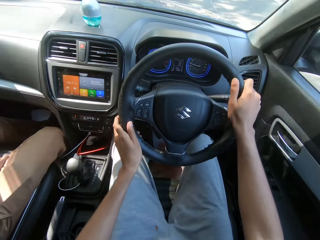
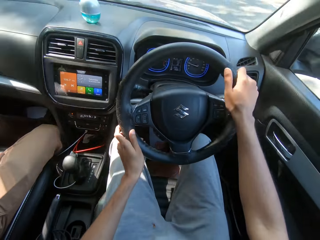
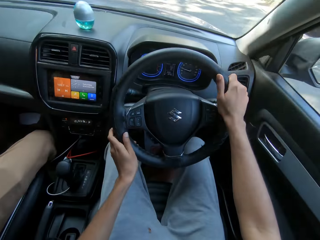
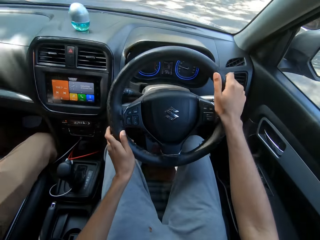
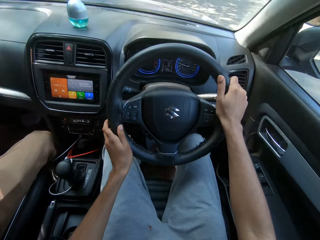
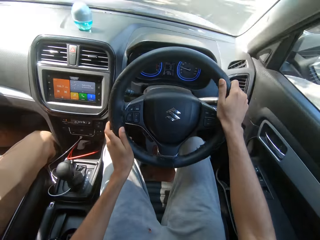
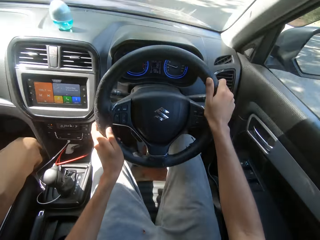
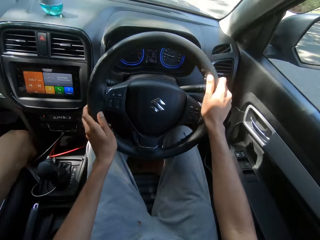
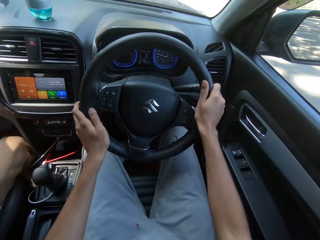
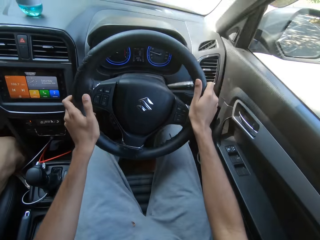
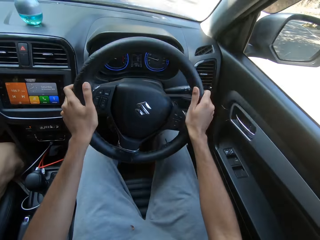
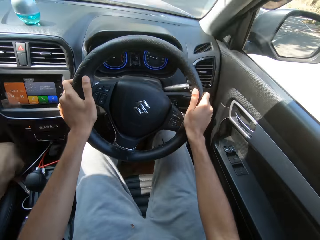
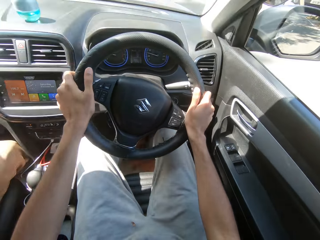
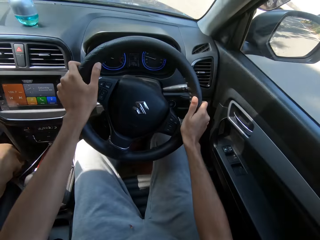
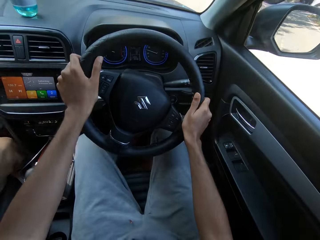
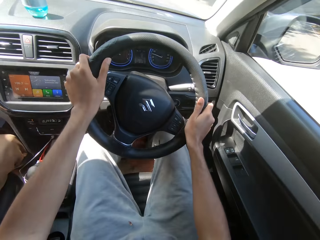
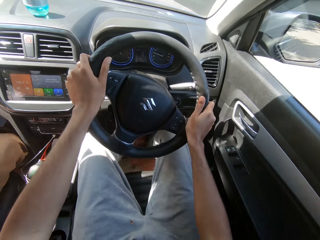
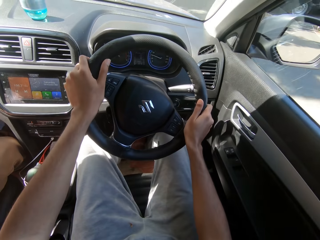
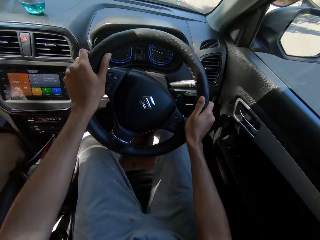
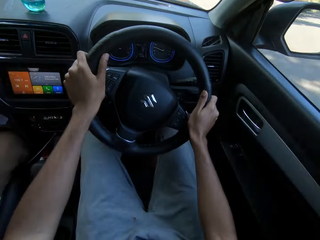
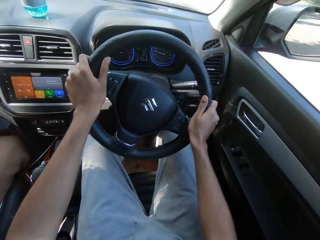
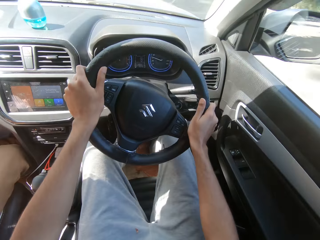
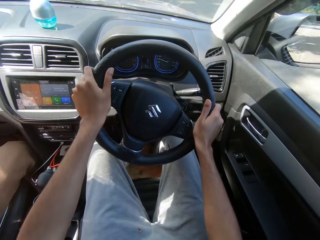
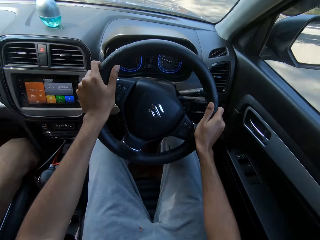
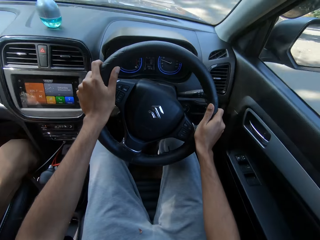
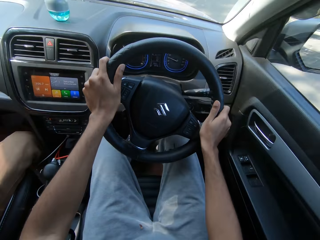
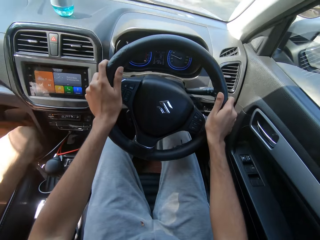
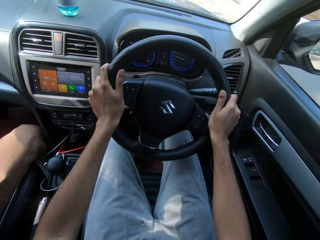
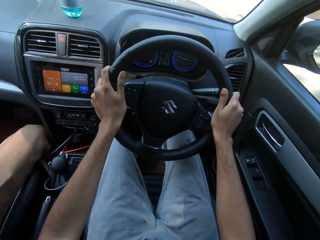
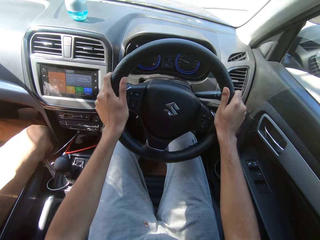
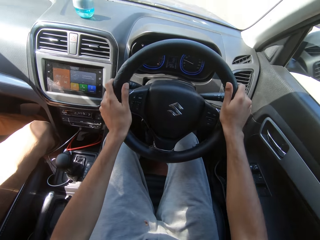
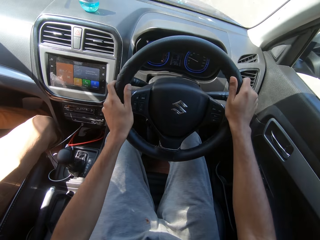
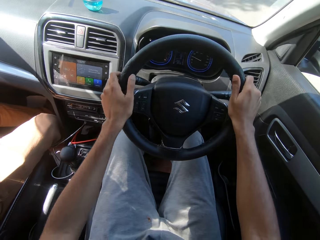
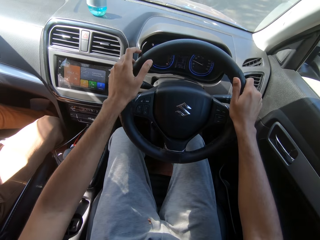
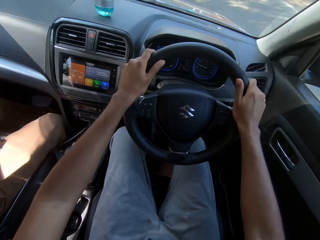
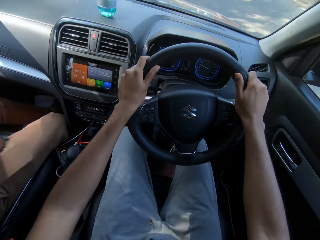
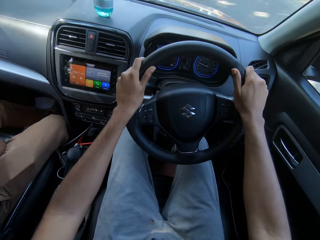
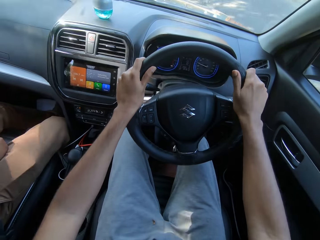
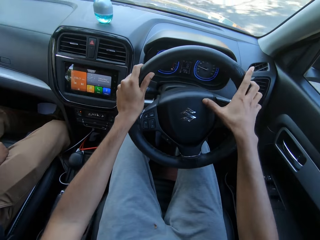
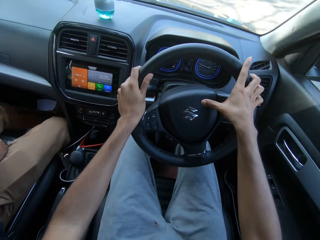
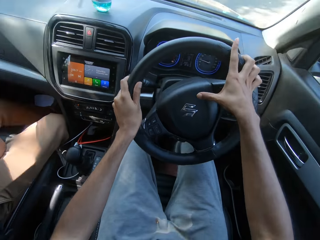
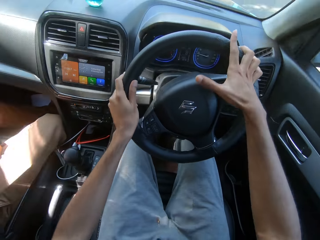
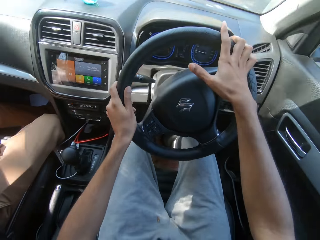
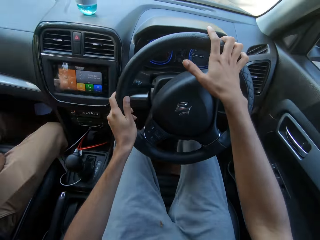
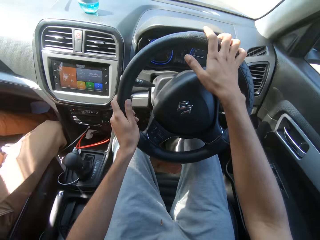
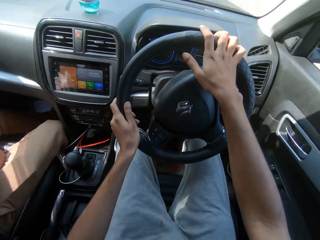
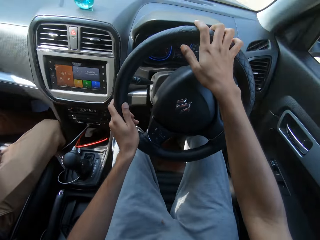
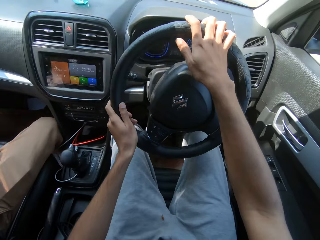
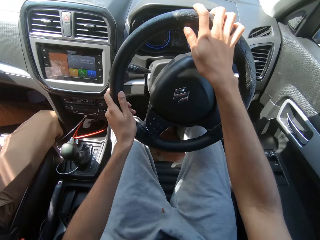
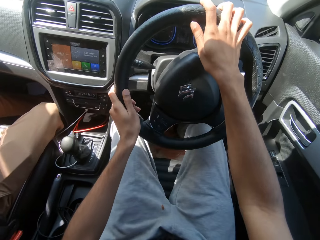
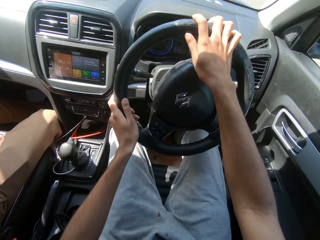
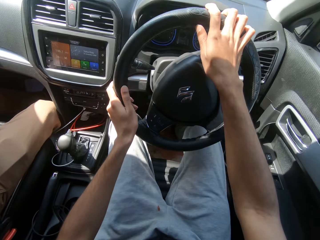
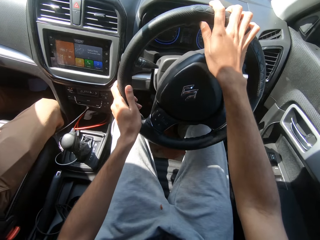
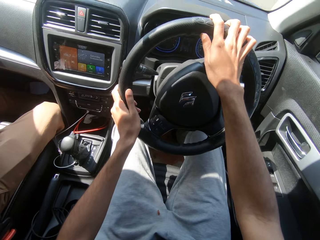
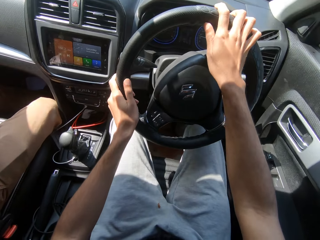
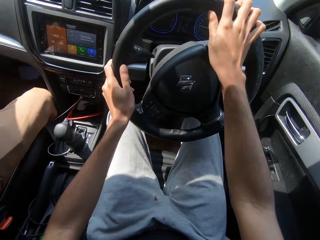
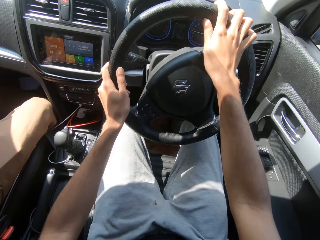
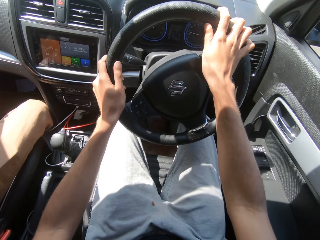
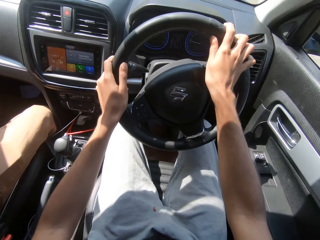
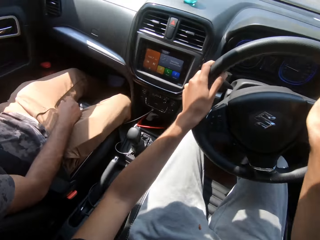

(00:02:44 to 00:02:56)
The camera wearer presses a horn on the steering wheel with his right thumb.

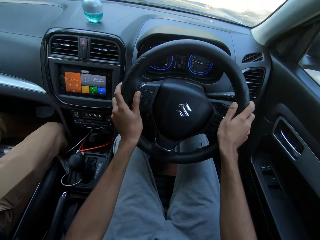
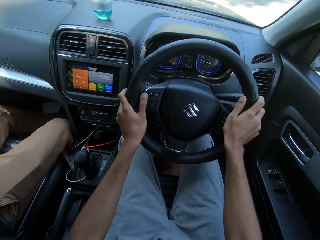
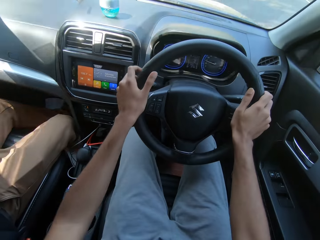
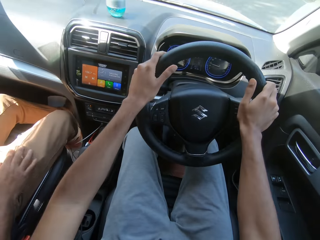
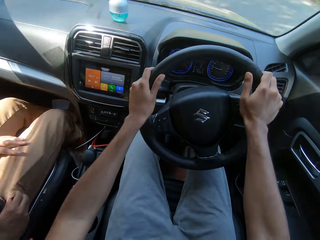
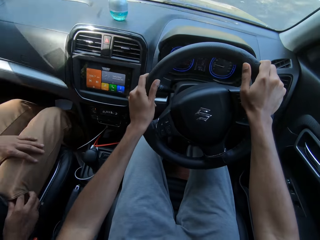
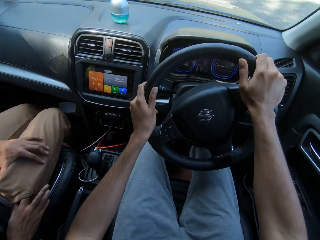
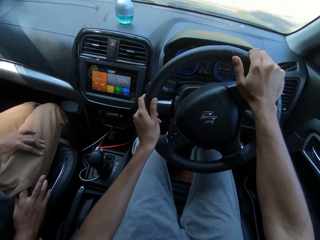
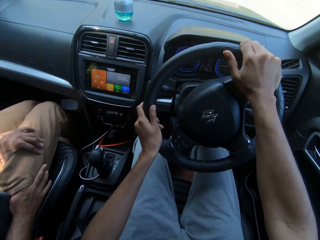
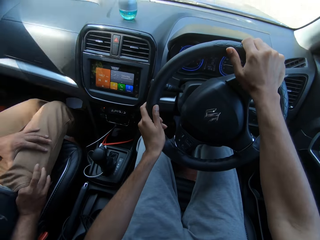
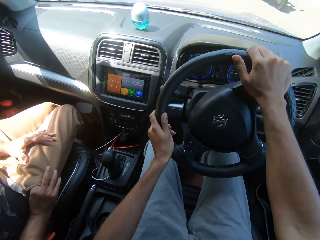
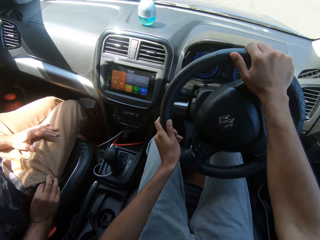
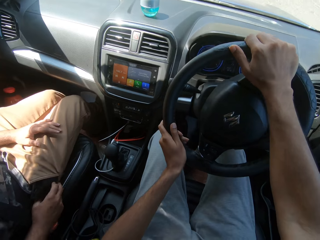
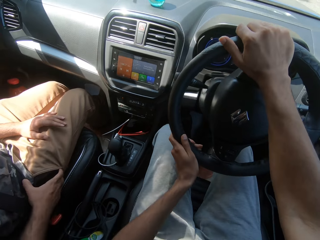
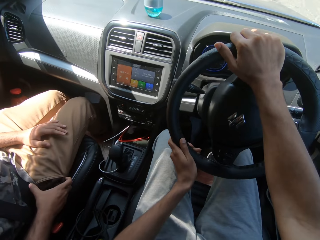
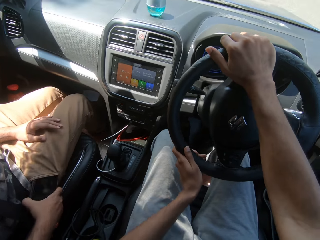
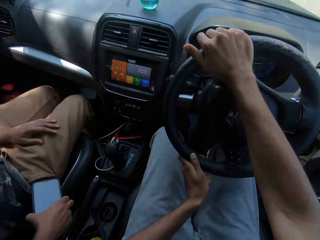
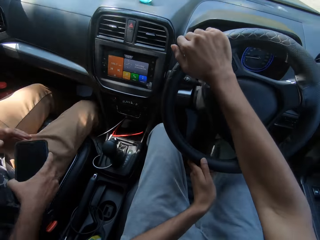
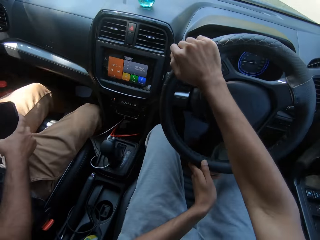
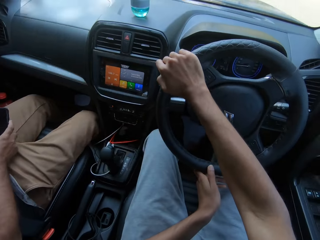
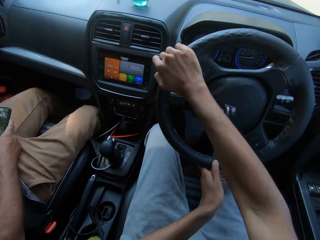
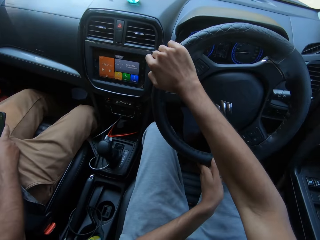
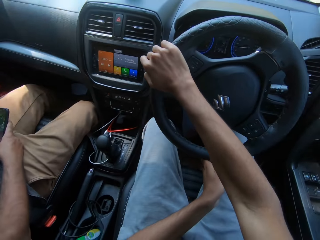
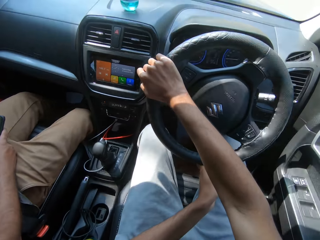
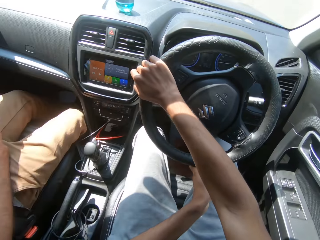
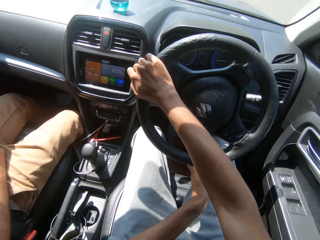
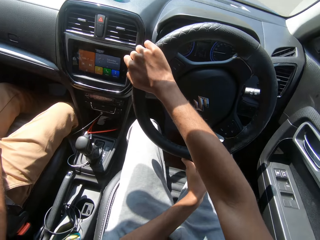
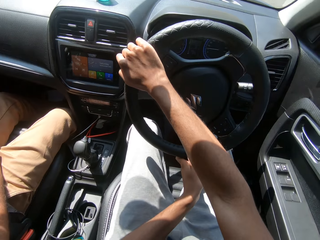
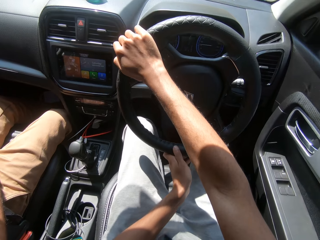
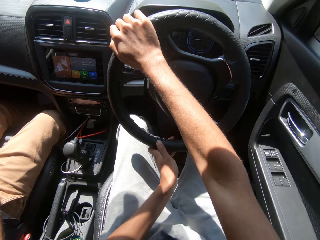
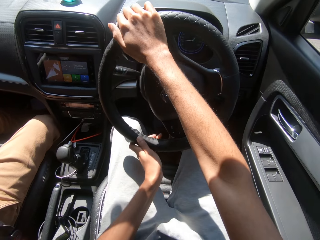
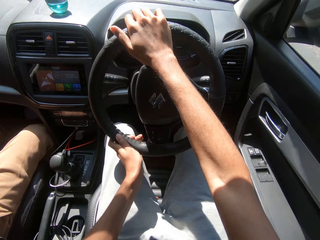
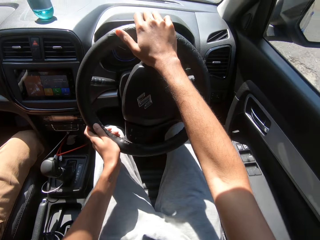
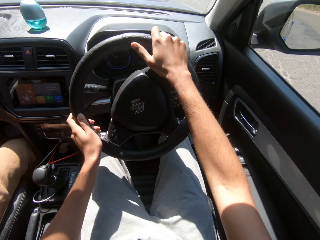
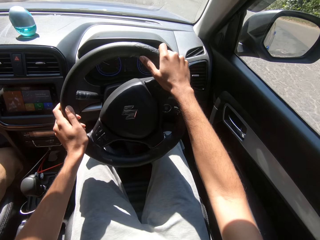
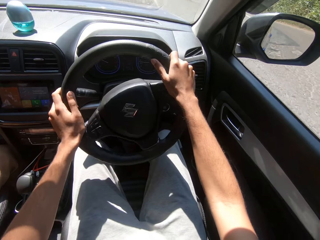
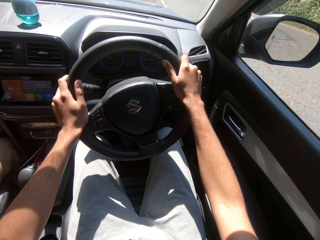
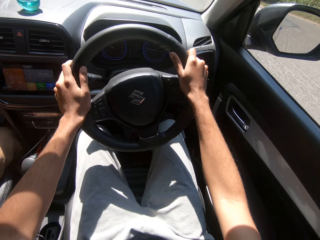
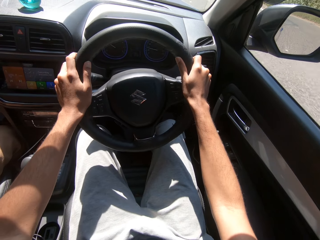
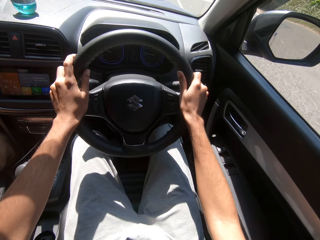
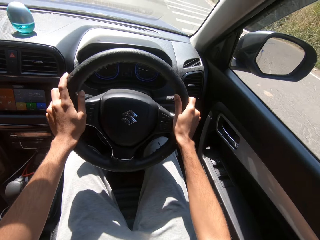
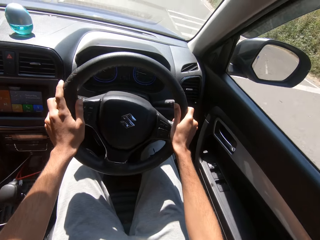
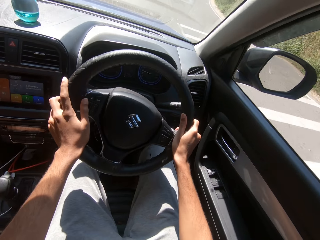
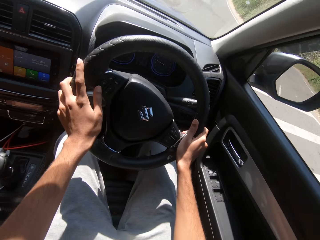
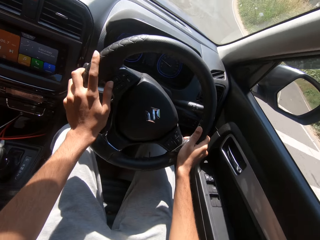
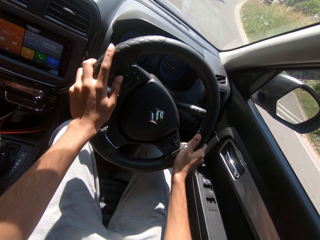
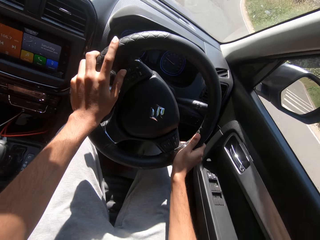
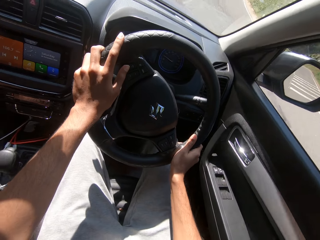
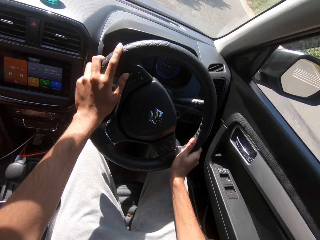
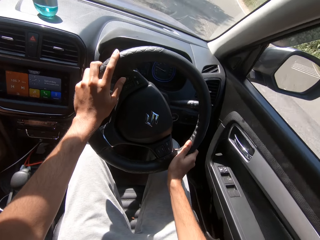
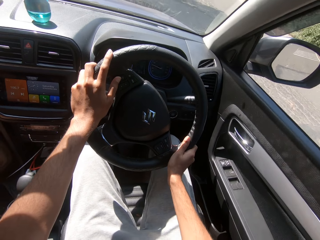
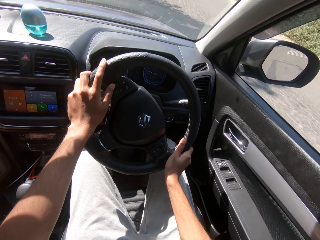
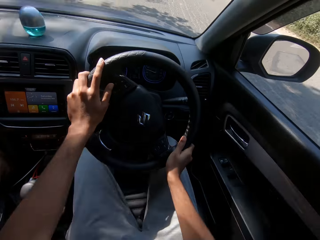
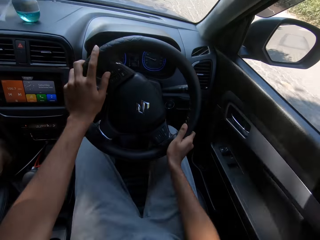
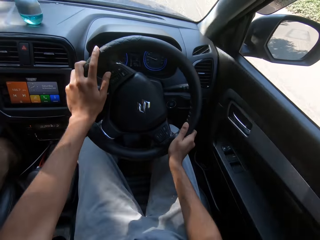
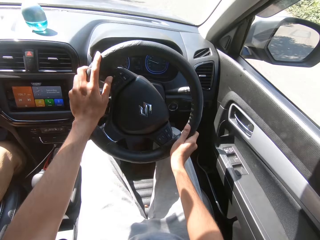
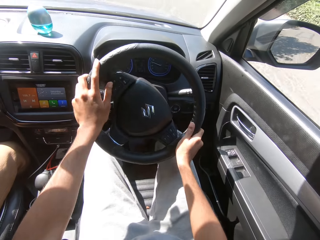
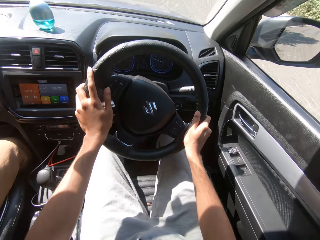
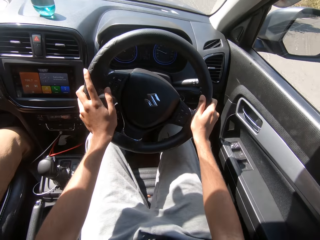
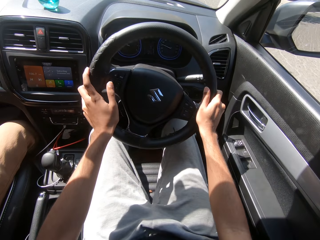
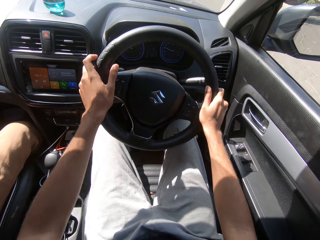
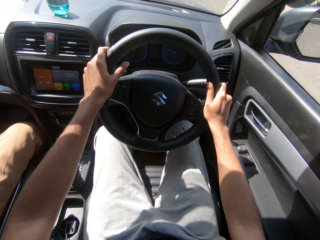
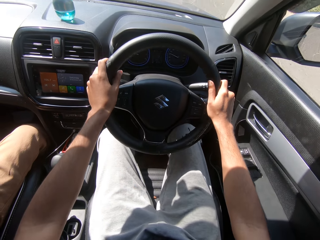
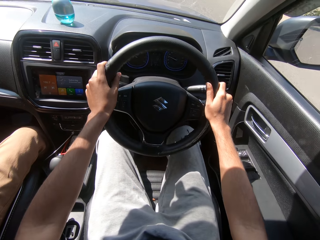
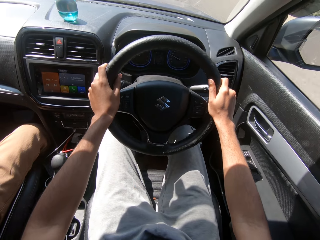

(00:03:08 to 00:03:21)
The man removes a phone from his right pocket with his right hand. He presses the phone with both hands.
